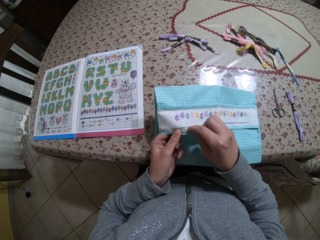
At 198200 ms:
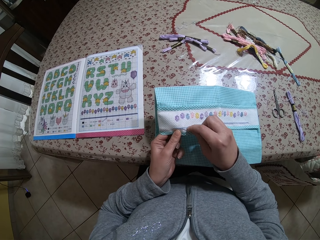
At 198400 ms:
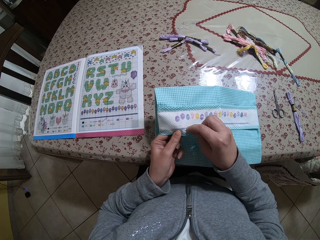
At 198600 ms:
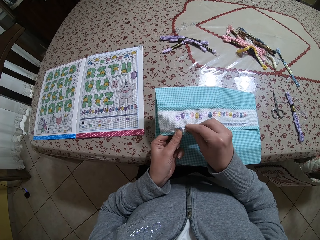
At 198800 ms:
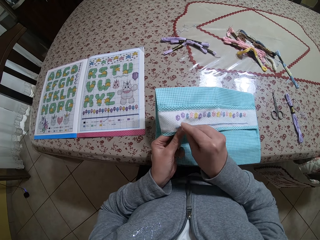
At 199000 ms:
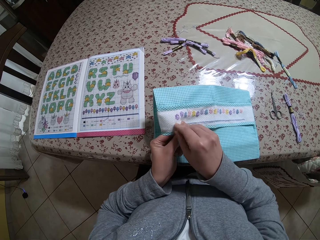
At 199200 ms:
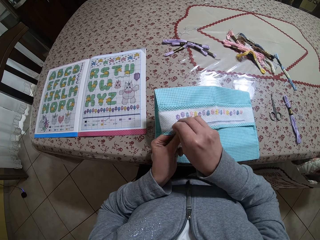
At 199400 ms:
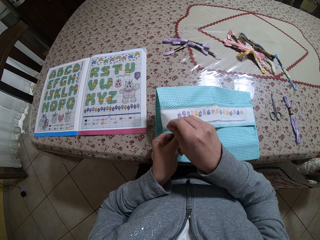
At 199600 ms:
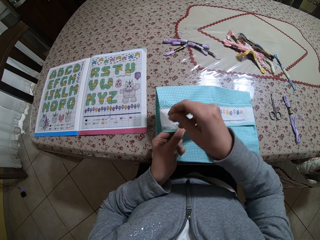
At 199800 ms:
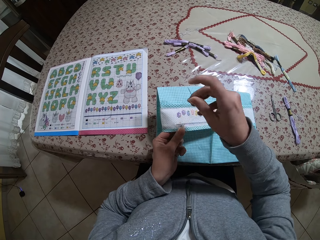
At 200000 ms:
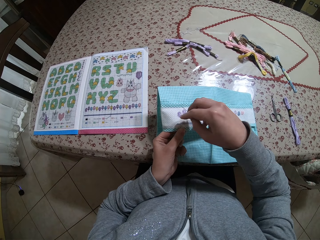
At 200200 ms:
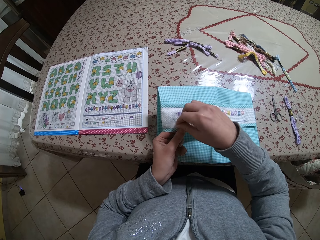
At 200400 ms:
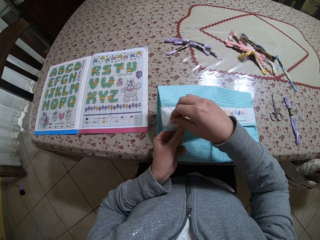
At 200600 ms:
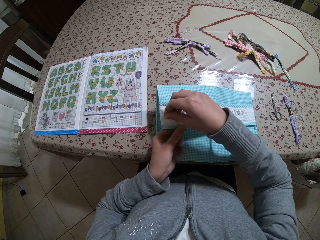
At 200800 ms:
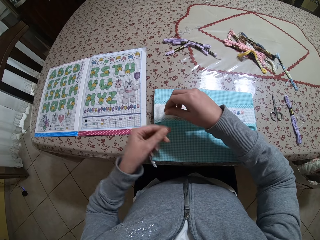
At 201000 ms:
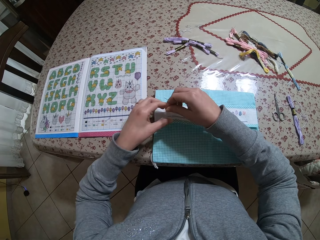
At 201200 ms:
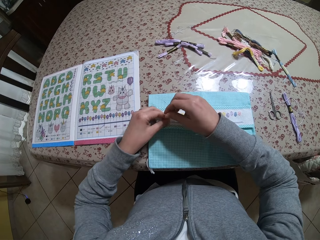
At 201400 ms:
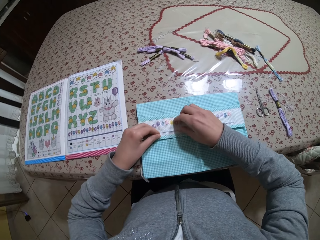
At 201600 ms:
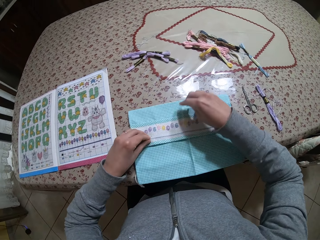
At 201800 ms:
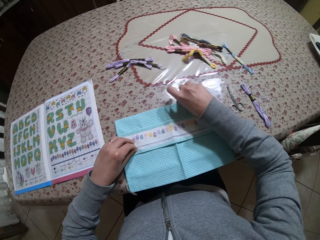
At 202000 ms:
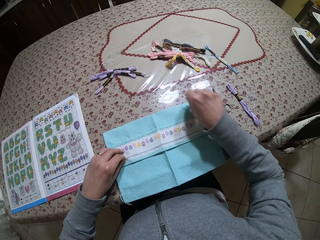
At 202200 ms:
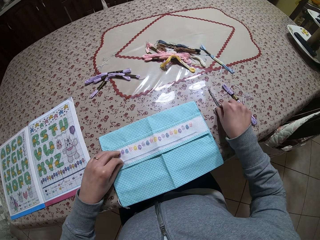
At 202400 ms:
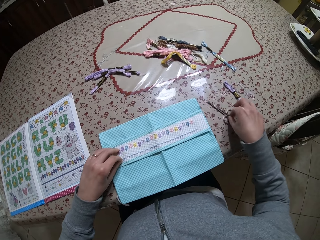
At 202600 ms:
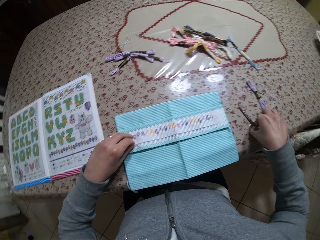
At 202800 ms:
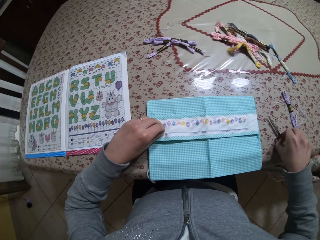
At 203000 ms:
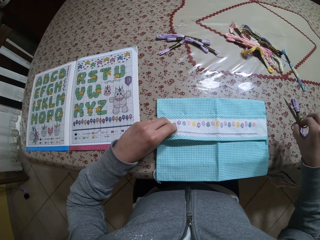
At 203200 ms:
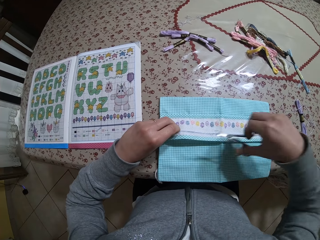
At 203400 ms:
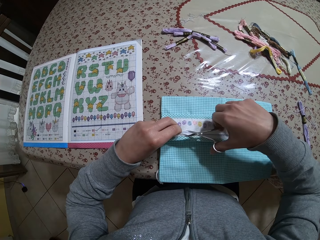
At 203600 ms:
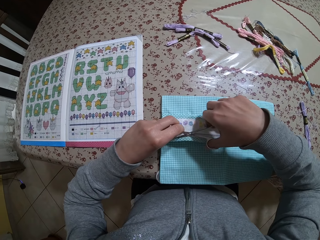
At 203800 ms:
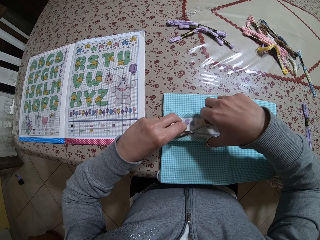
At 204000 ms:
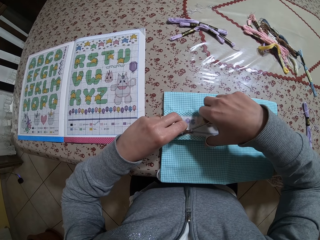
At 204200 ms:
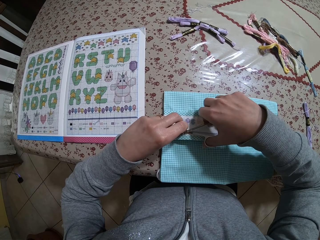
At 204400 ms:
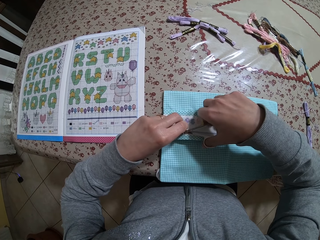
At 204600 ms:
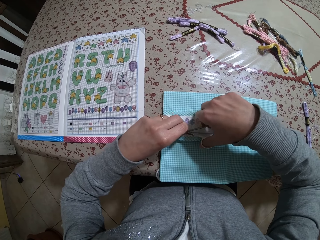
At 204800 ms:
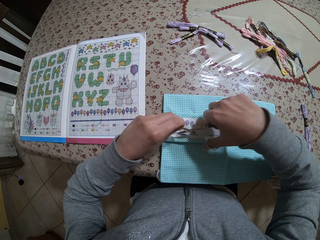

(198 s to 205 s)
The camera wearer pulls the thread on the napkin with her right hand. She holds the thread with both hands. She places the cloth on the table. She moves her left hand. She holds the thread. She holds the cloth. She drops the needle on the table with her right hand. She picks up scissors from the table with her right hand. She holds the scissors. She lifts her hand up. She lifts the scissors up. She cuts the thread on the napkin with her right hand. She lifts the thread up.

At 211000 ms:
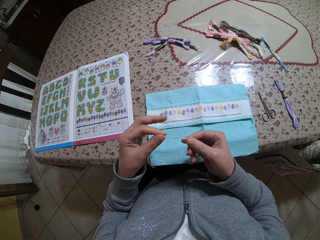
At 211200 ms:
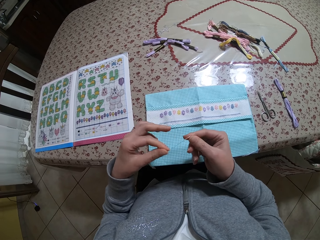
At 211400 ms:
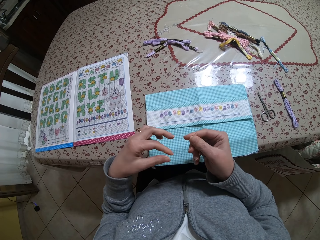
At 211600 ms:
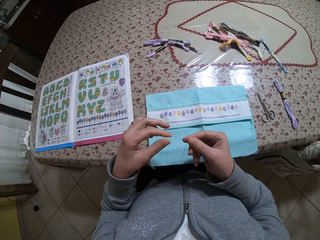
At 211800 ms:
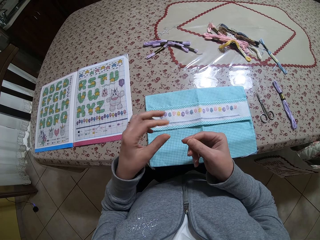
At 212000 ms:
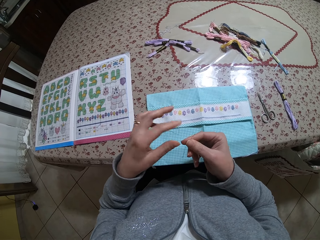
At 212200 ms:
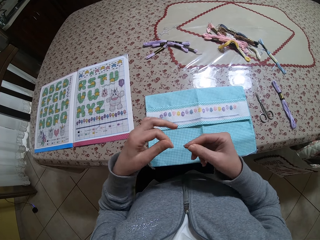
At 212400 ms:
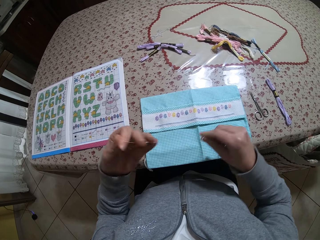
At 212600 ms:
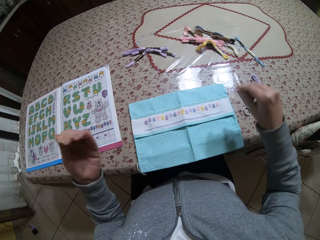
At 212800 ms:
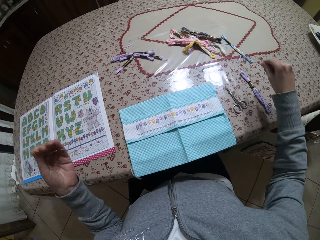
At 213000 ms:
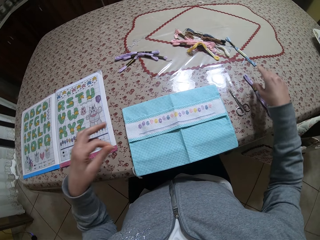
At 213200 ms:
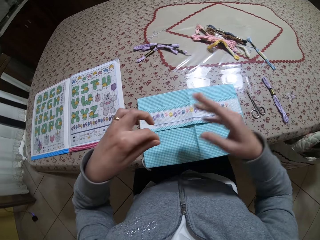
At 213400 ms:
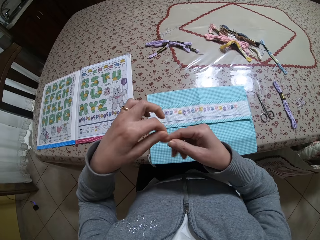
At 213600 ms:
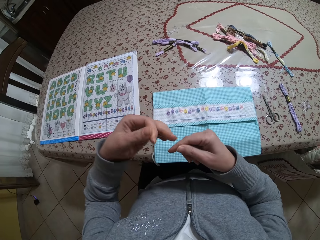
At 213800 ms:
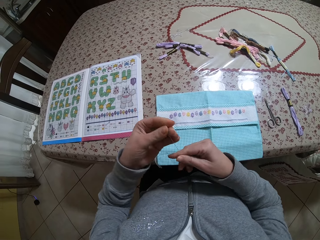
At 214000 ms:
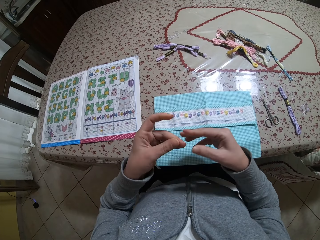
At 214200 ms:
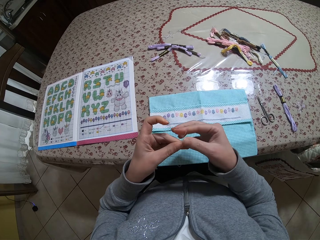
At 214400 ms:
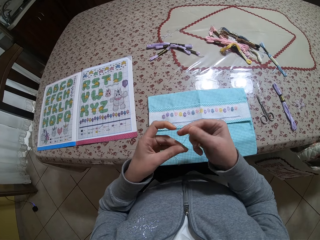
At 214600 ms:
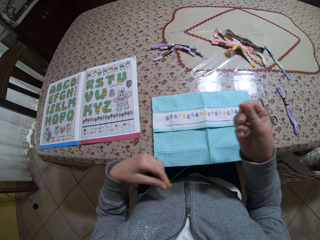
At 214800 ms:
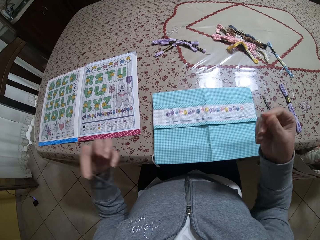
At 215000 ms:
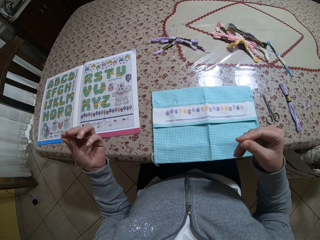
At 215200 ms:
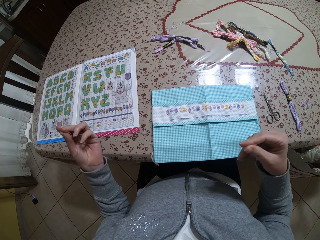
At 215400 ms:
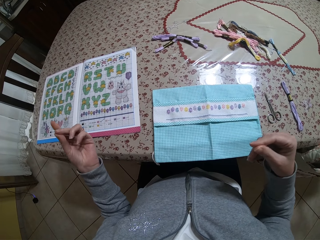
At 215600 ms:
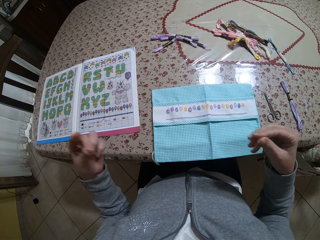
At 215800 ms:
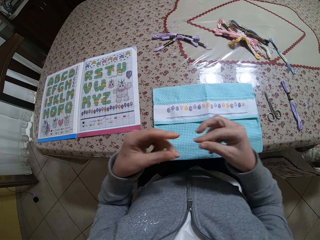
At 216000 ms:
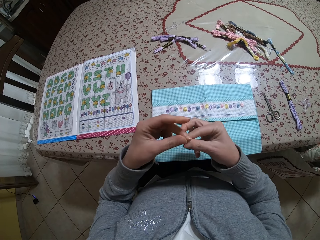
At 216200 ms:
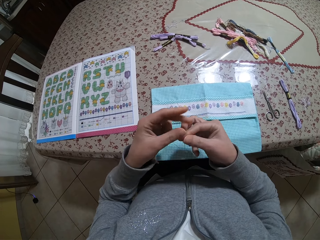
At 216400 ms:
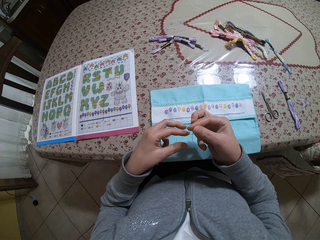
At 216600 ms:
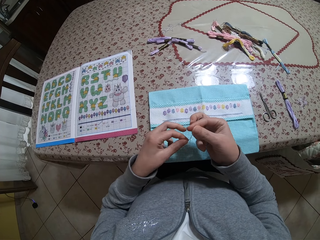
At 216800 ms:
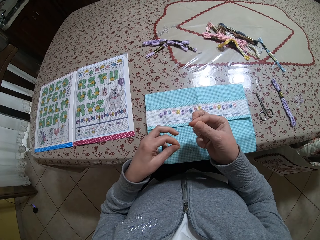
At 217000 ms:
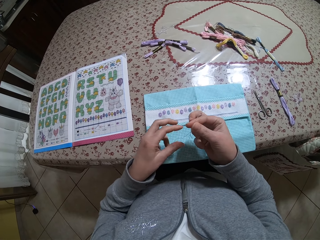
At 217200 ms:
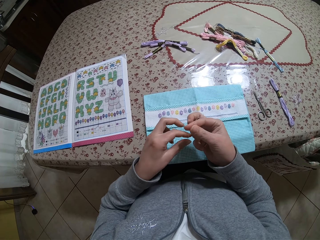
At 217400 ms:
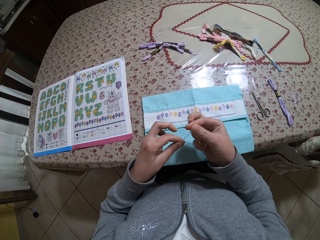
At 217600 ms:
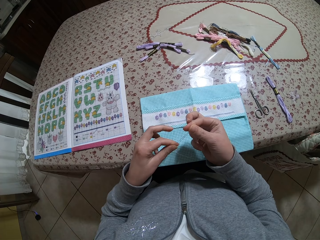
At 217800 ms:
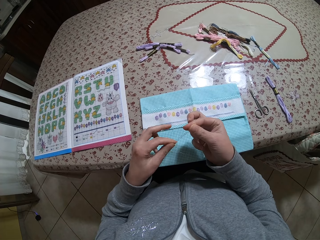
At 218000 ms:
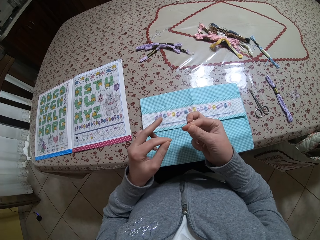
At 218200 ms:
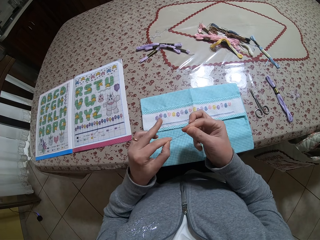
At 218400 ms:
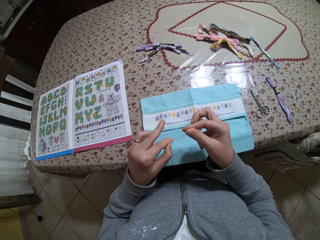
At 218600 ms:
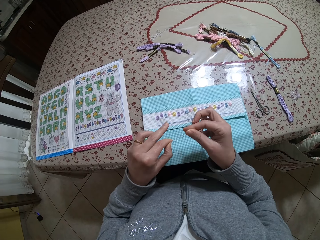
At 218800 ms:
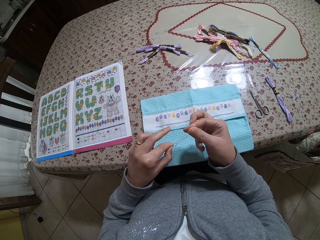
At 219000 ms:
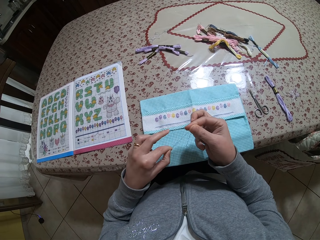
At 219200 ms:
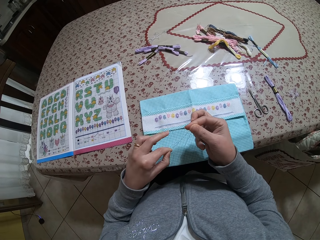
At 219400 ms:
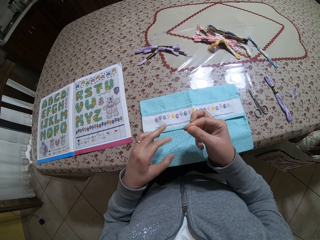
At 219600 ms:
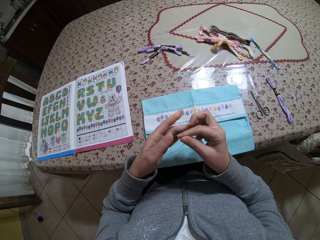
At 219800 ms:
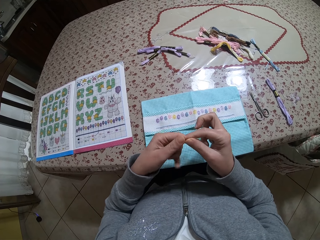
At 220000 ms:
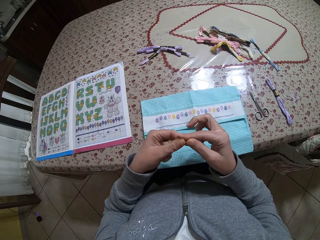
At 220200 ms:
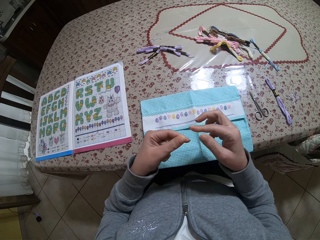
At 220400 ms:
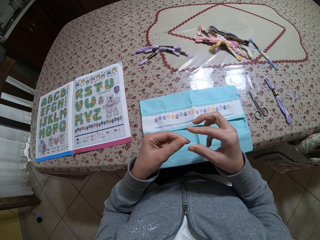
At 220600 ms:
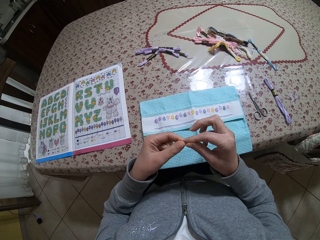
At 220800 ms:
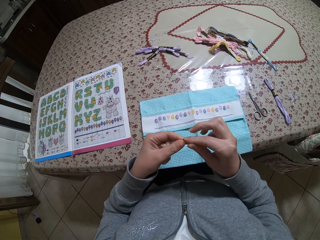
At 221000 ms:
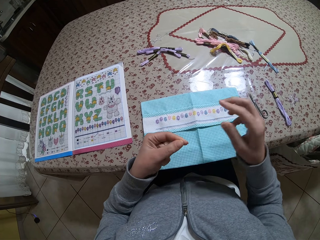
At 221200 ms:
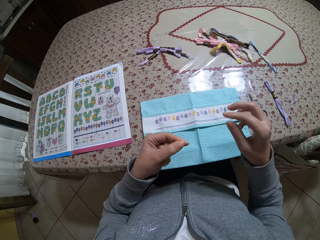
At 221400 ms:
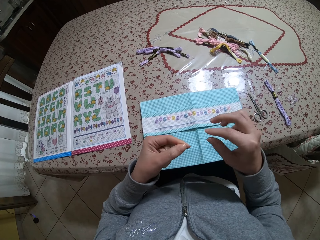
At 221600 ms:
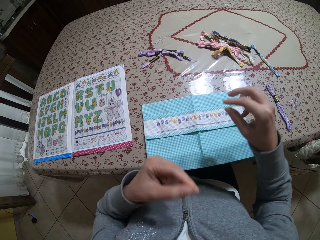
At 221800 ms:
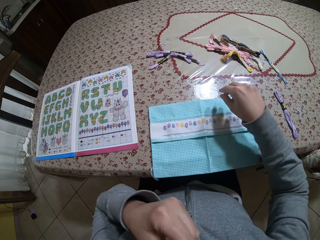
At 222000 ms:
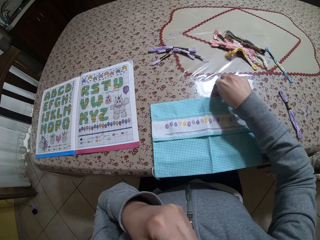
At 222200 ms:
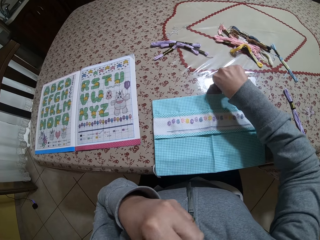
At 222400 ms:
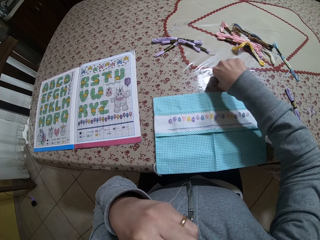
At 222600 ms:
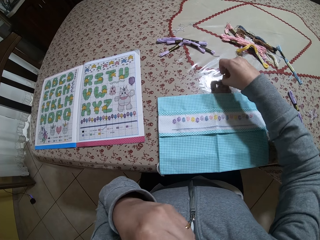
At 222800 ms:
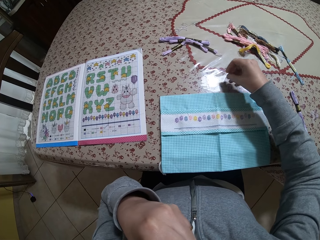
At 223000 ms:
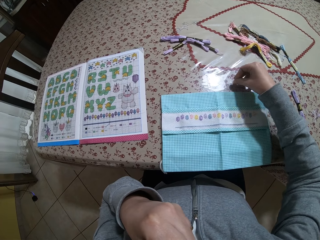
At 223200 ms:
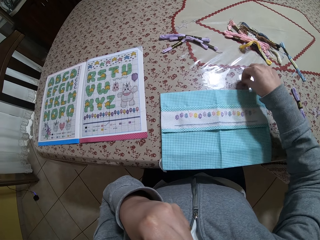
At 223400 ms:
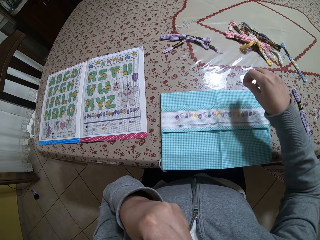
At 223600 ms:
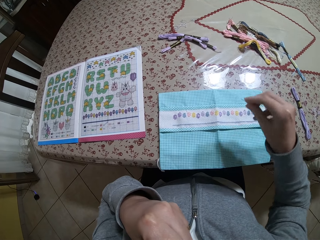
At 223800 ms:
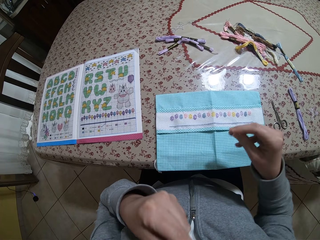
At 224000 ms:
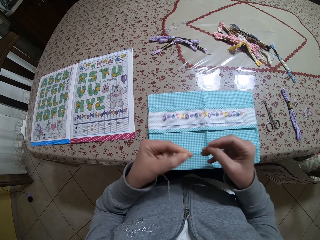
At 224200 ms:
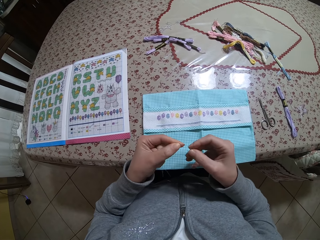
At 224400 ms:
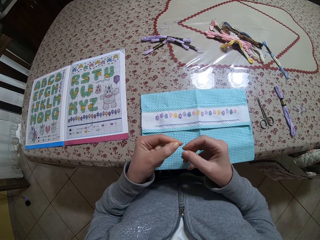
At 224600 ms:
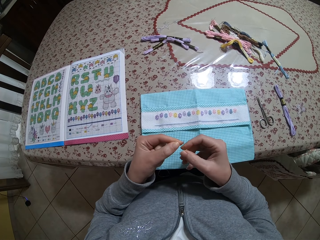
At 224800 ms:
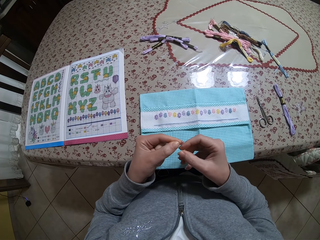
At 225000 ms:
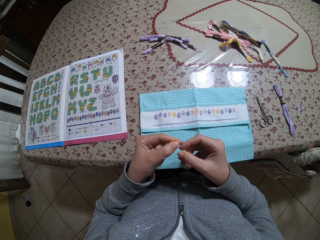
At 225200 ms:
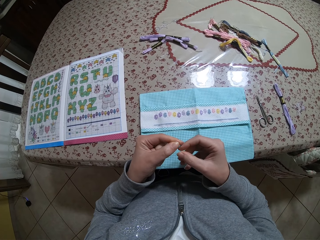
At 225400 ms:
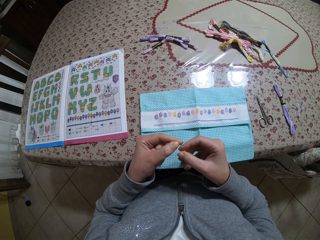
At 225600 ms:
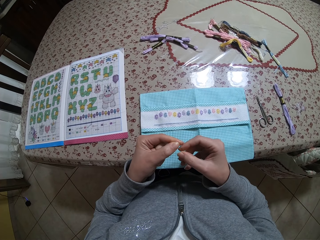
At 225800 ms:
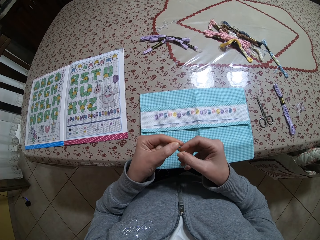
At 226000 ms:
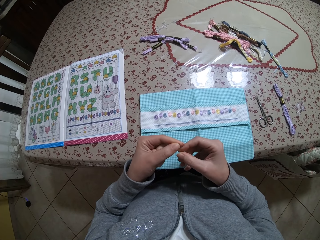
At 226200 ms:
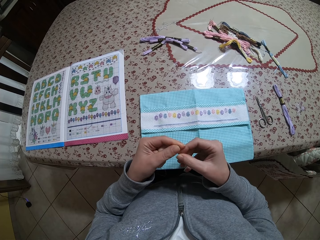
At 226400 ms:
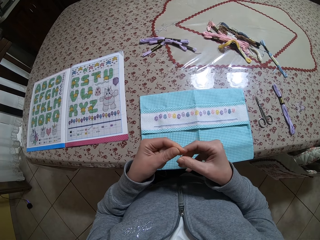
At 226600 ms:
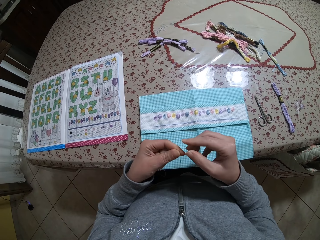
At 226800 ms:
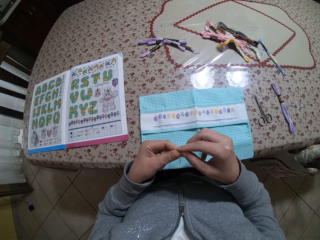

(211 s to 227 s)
The camera wearer straightens the thread. She releases the thread. She pulls the thread. She holds the thread. She straightens the thread. She drops the thread on the table with her right hand. She folds the thread with both hands. She moves her hand. She holds the thread. She rolls the thread on the finger. She lifts her hand up. She holds the thread. She straightens the thread. She straightens the thread again. She attaches the thread together. She moves her left hand. She pulls the thread. She moves her left hand up. She holds the thread. She straightens the thread. She holds the thread. She lifts her right hand up. She moves the thread to the mouth. She licks the thread in her left hand. She moves her hand on the table. She picks up the needle from the table with her right hand. She holds up a thread. She puts the thread in the needle with both hands. She moves the thread down.
